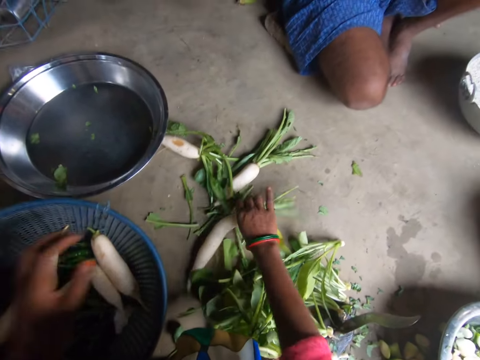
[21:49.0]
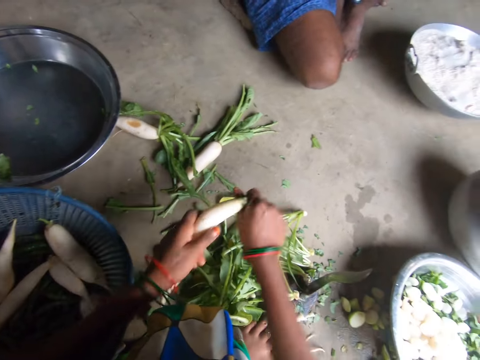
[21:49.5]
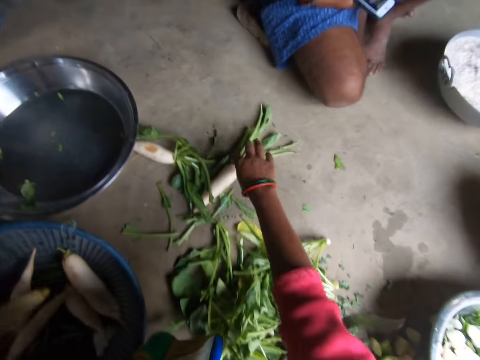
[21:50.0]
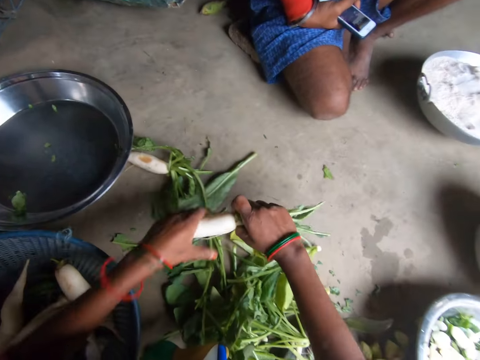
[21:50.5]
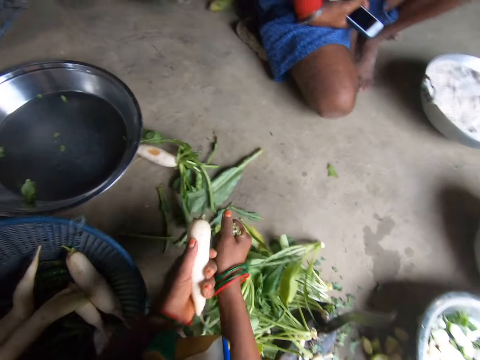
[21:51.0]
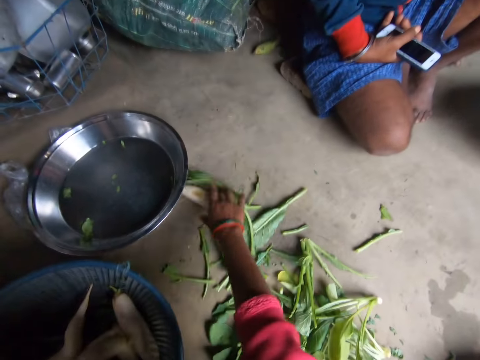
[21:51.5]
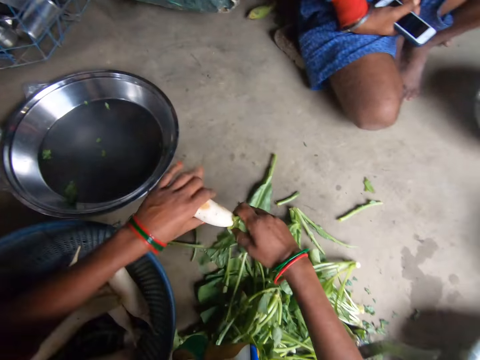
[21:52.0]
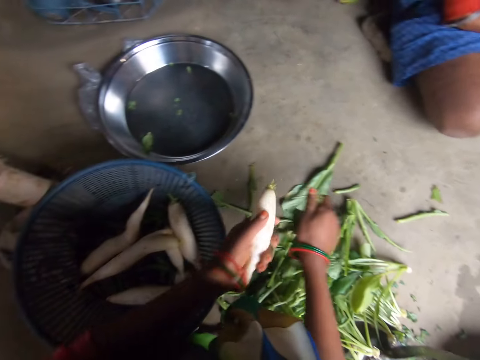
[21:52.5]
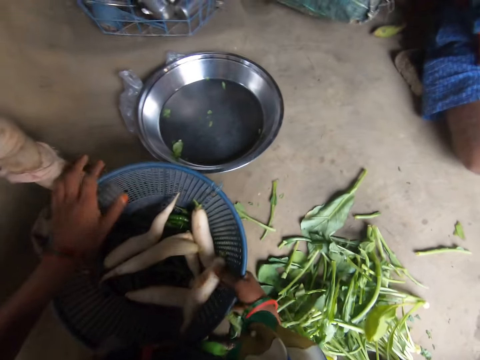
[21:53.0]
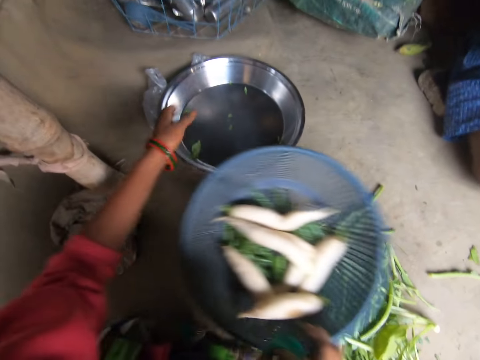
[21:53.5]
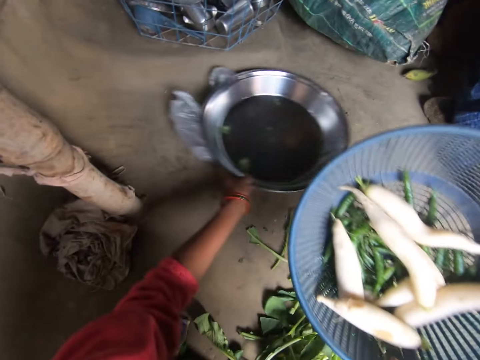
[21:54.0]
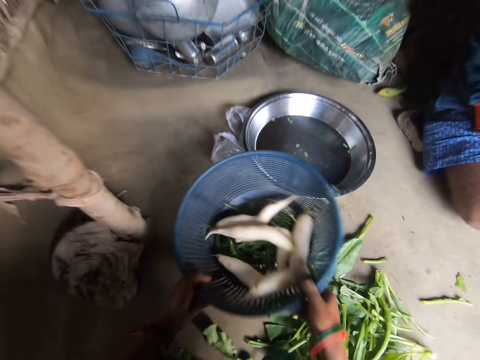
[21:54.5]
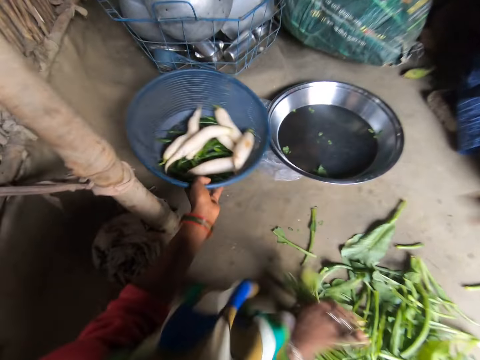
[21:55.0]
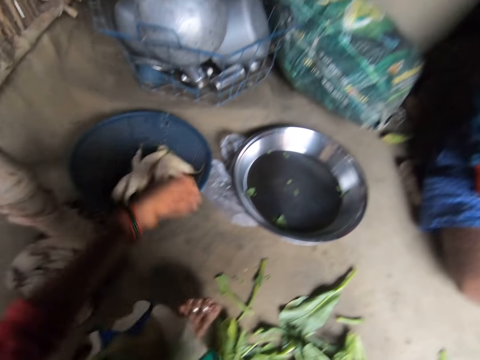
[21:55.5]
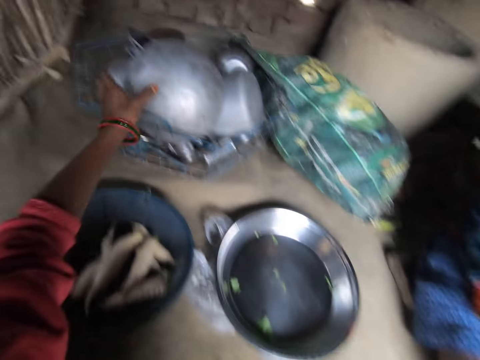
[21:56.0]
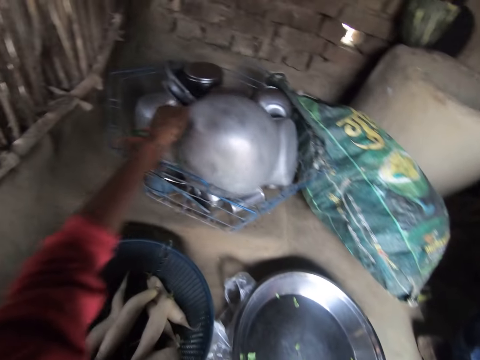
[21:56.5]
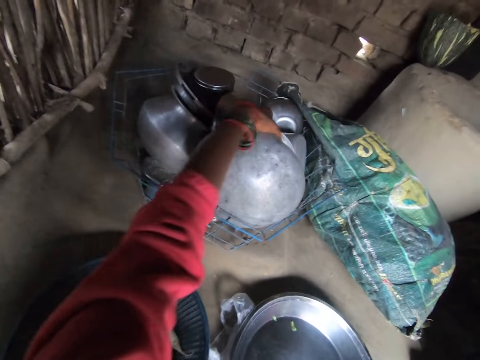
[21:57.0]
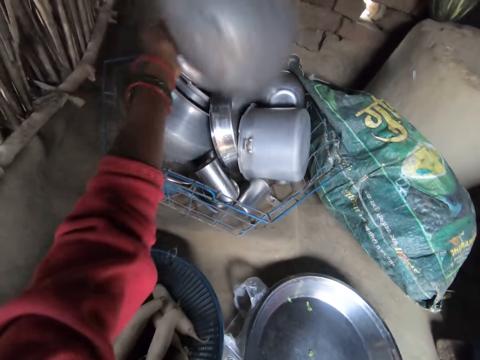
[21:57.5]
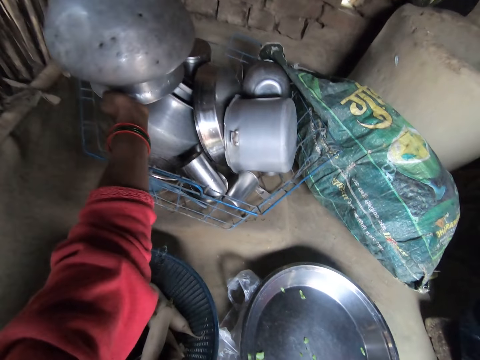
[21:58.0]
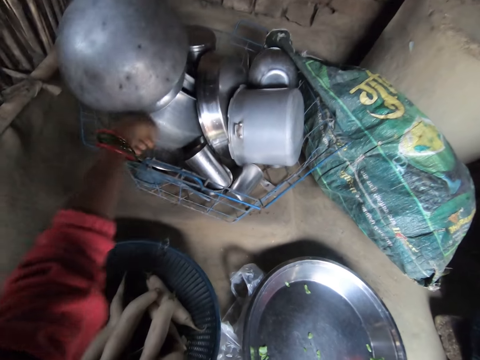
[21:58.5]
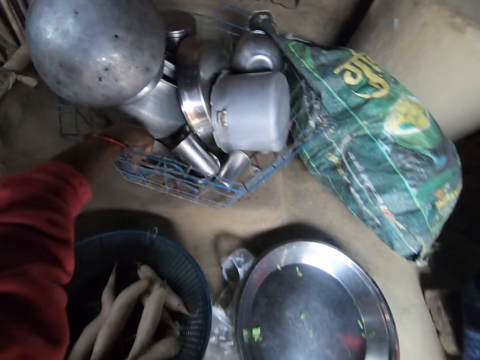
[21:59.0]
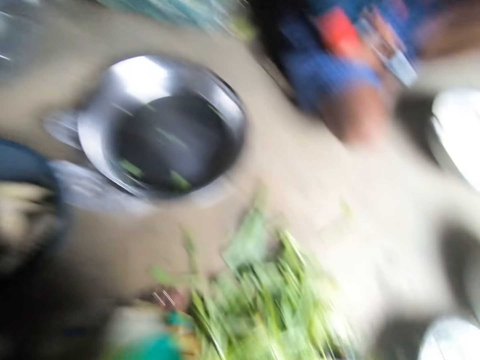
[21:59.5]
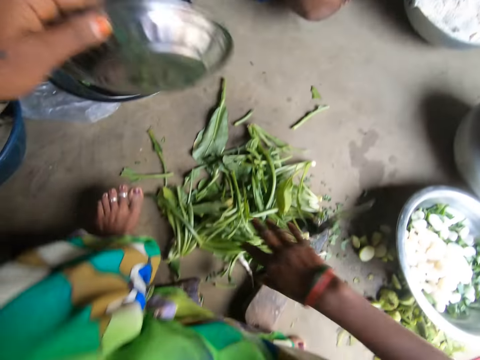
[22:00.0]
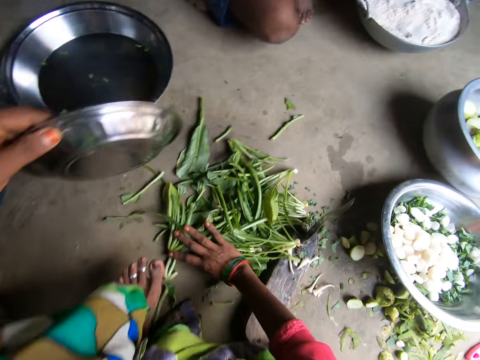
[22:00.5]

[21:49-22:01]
The camera wearer drops the head of the daikon or carrot on the floor with her right hand. She drops the daikon in the filter with her left hand. She picks up another daikon with her right hand. She breaks the head of the daikon with both hands. She drops the head of the daikon on the floor with her right hand. She drops the daikon in the filter with her left hand. She picks up another daikon with her right hand. She breaks the head of the daikon with both hands. She drops the head of the daikon on the floor with her right hand. She drops the daikon in the filter with her left hand. She picks up another daikon with her right hand. She breaks the head of the daikon with both hands. She drops the head of the daikon on the floor with her right hand. She drops the daikon in the filter with her left hand. She picks up the filter with her right hand. She adjusts the position of the tray with her left hand. She transfers the filter to her left hand. She drops the filter on the floor with her left hand. She puts the carrots aside. She picks up a pot with her left hand. She drops the pot on another pot in a rack. She picks up a plate from the rack with her left hand.

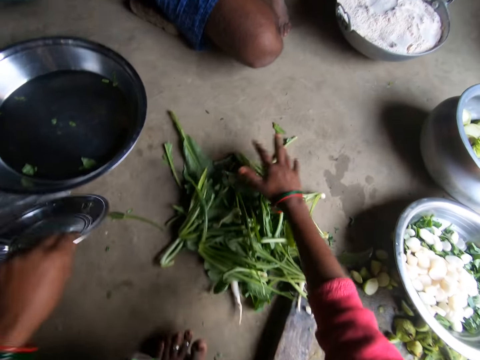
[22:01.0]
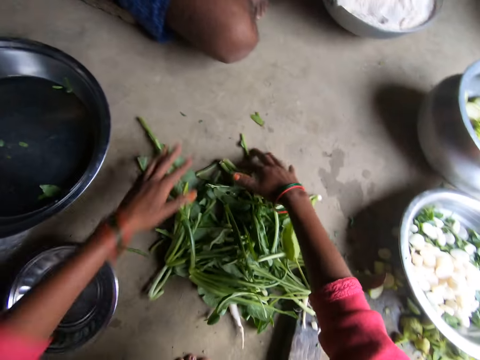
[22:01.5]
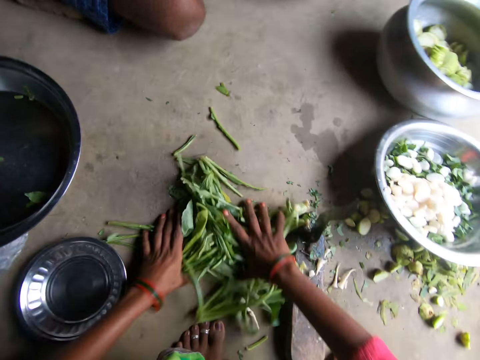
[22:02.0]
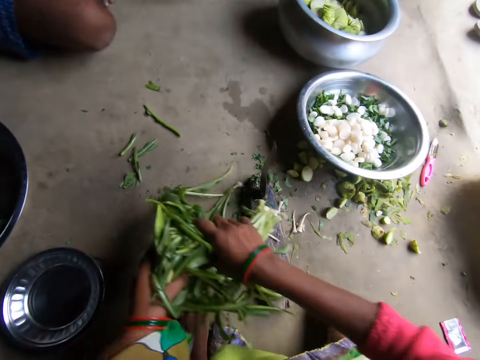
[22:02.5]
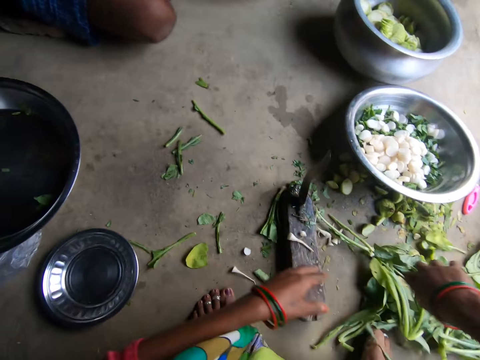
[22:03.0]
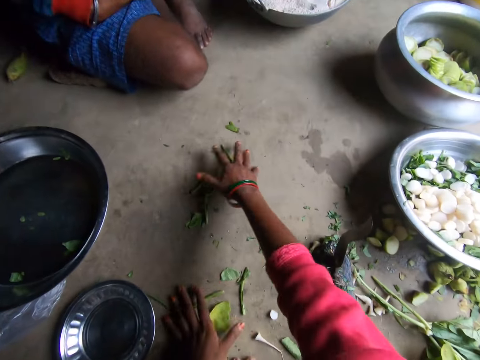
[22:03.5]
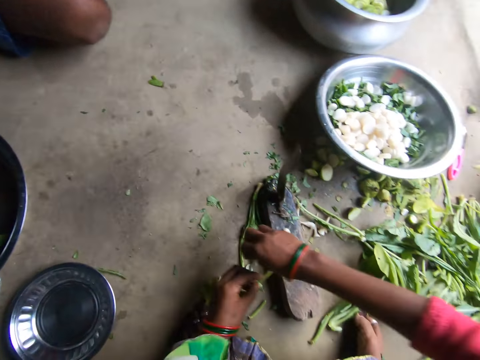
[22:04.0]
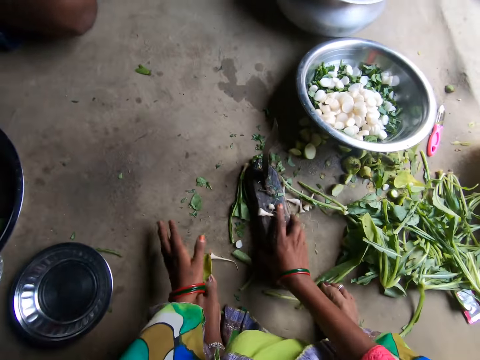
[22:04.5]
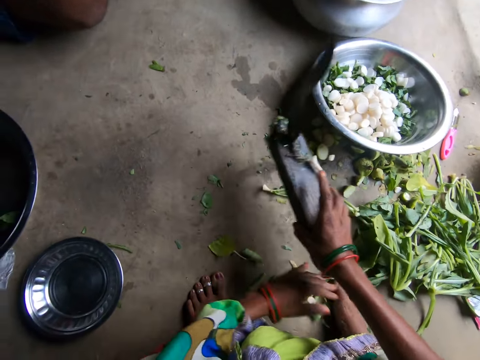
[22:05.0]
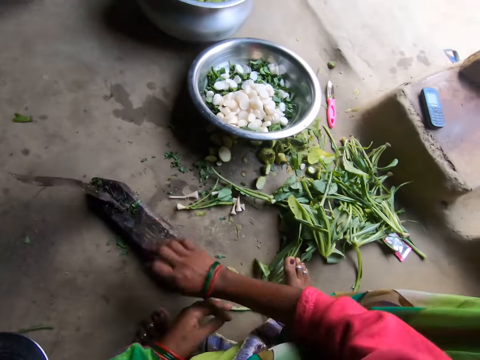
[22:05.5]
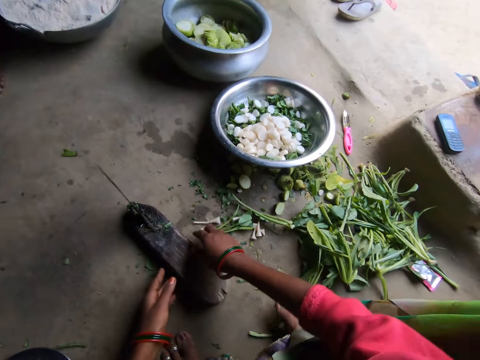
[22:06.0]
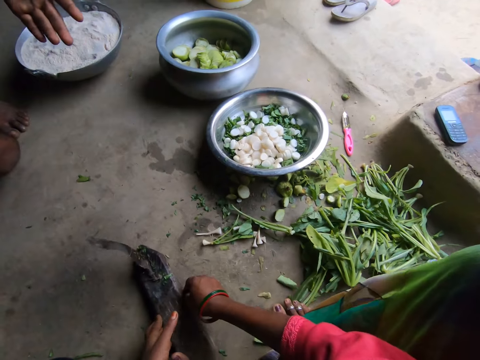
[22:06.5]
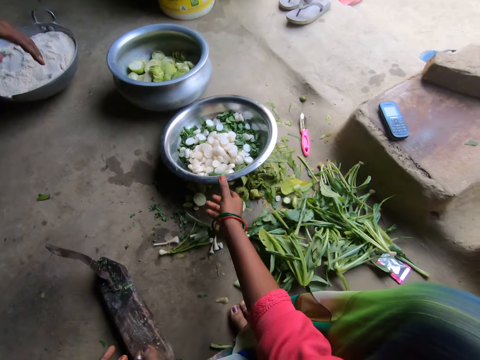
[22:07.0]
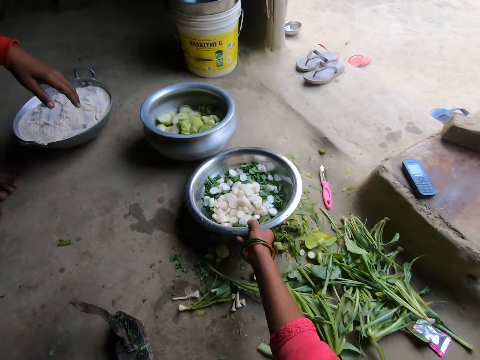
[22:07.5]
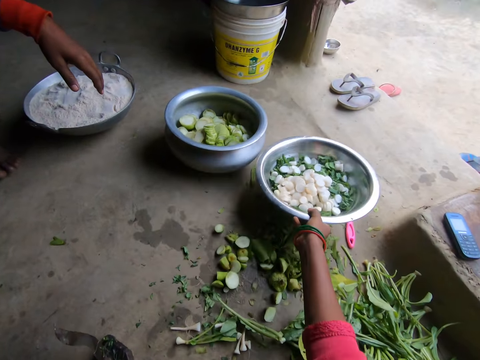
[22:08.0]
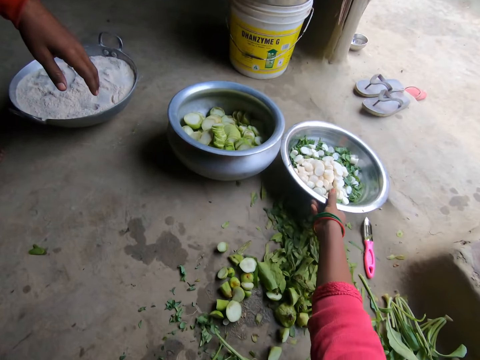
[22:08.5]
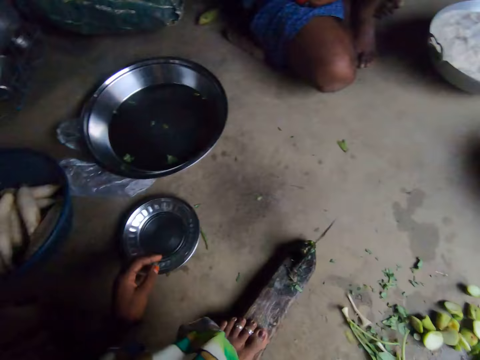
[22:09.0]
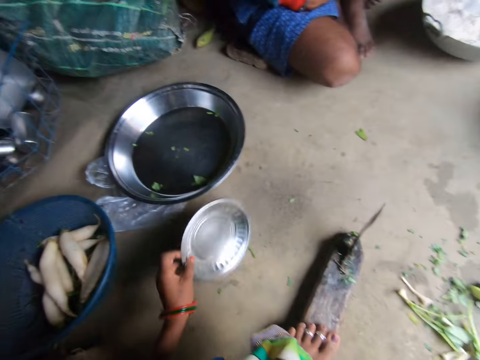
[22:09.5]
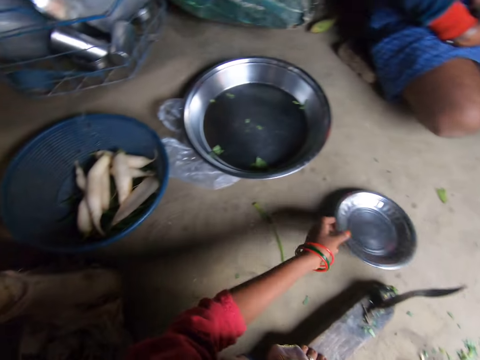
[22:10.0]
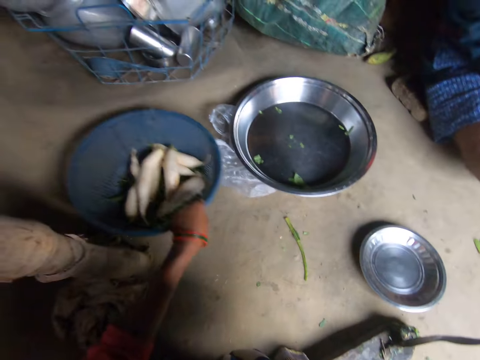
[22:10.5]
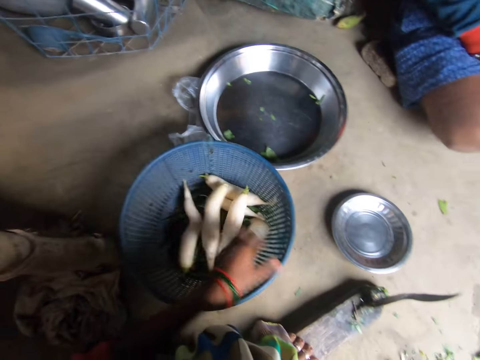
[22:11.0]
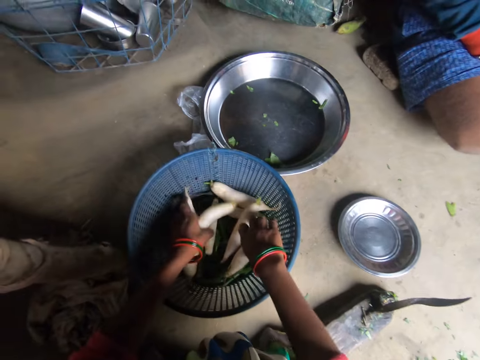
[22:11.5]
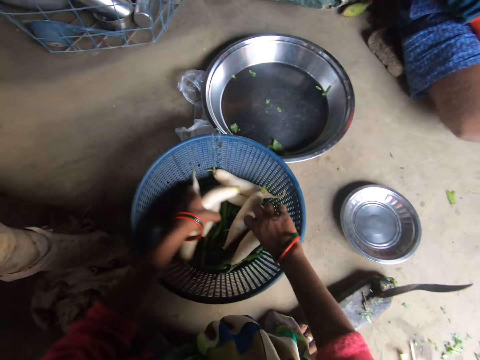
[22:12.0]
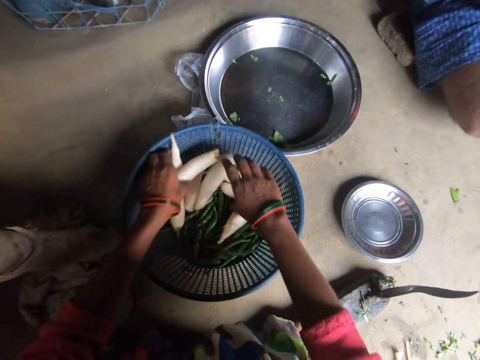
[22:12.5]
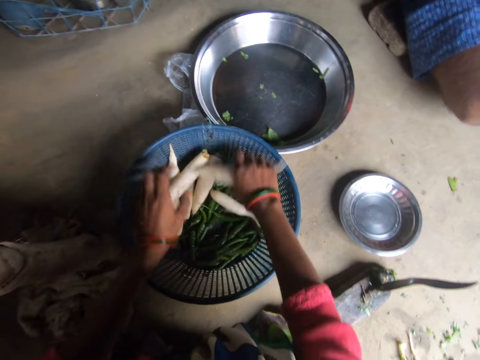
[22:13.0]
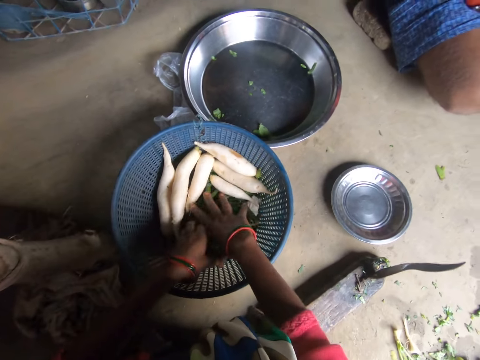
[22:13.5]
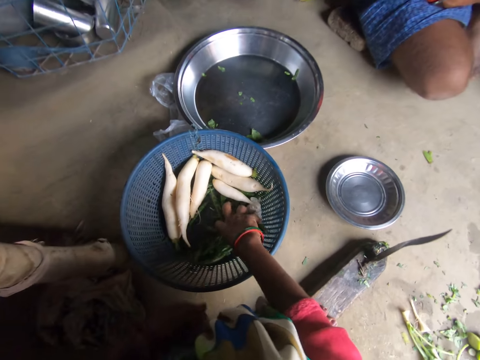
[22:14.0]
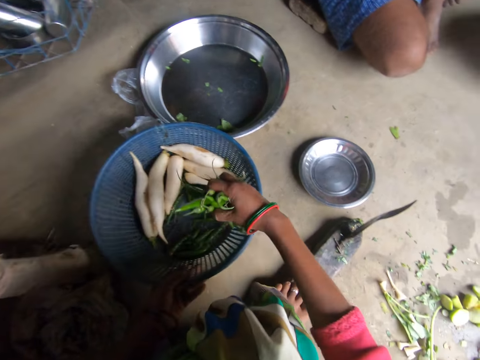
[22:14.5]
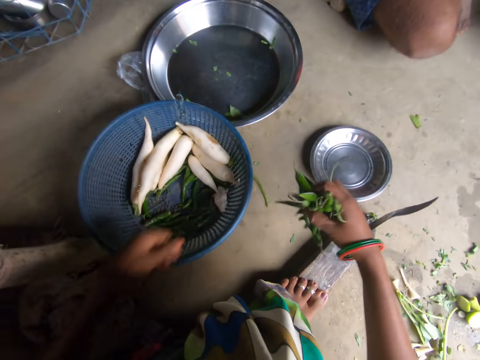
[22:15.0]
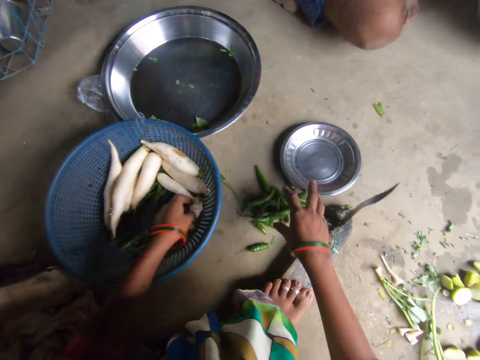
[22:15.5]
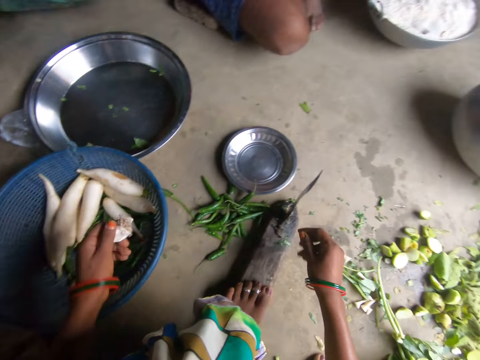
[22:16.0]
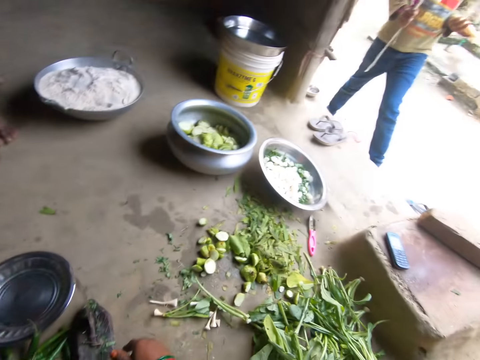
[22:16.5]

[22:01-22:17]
The camera wearer adjusts the position of the vegetables on the floor with her right hand. She drops the plate on the floor with her left hand. She takes the vegetables from the floor with both hands. She puts the carrot leaves aside. She drops the vegetables on the floor with both hands. She takes the vegetables from the floor with both hands. She drops the vegetables on the floor with both hands. She picks up the knife with her right hand. She adjusts the position of the vegetables on the floor with her left hand. She drops the knife on the floor with her right hand. She adjusts the position of the knife with both hands. She picks up the bowl with her right hand. She drops the bowl with her right hand. She pushes the basin aside. She picks up the plate with her left hand. She drops the plate on the floor with her left hand. She drags the filter on the floor with her left hand. She pulls the carrots. She sorts the daikon in the filter with both hands. She picks up some green peas with her right hand. She drops the green peas on the floor with her right hand. She picks up garlic from the filter with her left hand.
